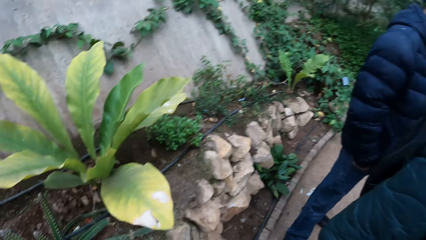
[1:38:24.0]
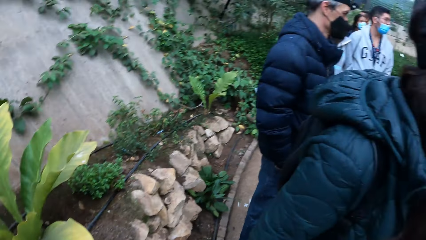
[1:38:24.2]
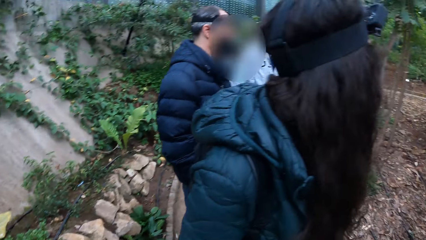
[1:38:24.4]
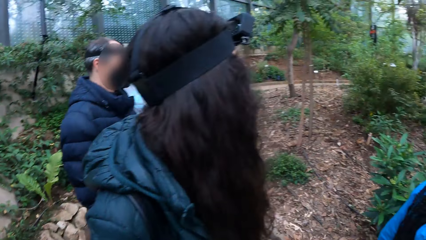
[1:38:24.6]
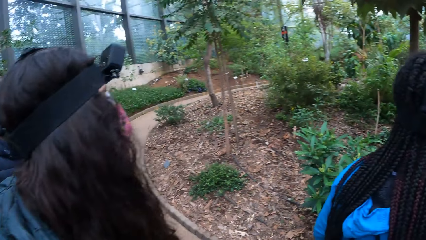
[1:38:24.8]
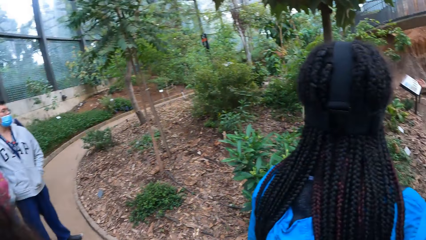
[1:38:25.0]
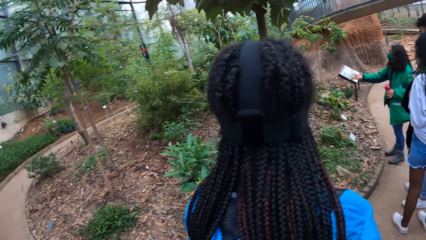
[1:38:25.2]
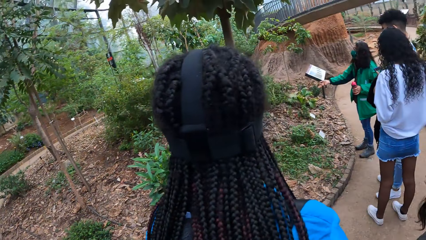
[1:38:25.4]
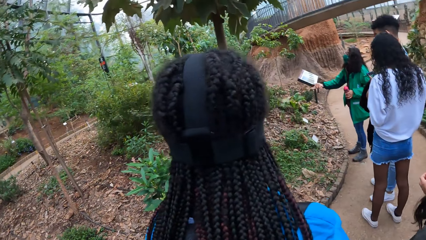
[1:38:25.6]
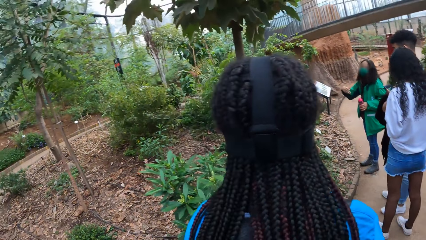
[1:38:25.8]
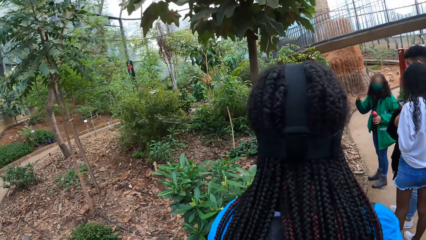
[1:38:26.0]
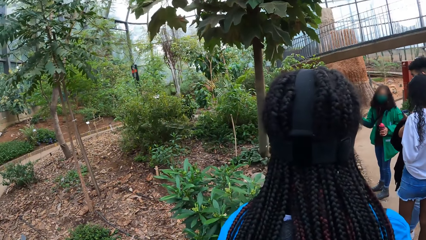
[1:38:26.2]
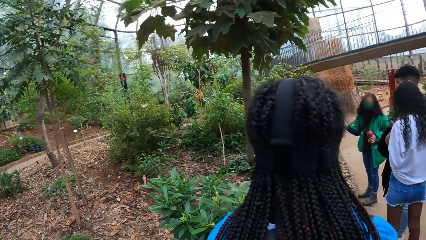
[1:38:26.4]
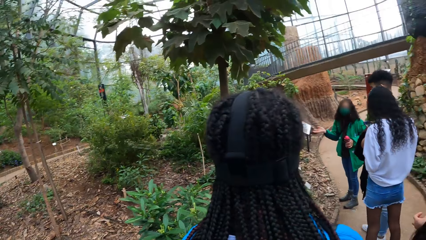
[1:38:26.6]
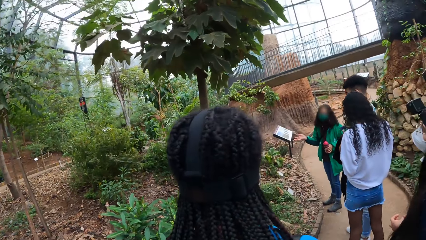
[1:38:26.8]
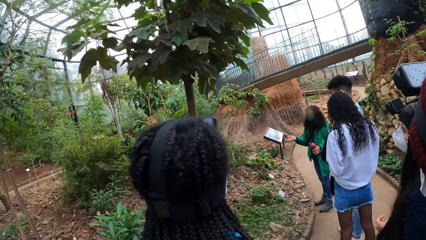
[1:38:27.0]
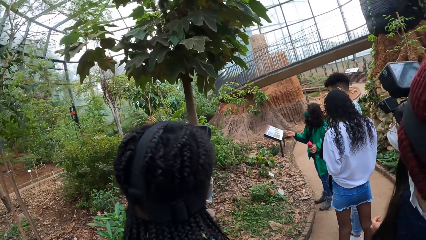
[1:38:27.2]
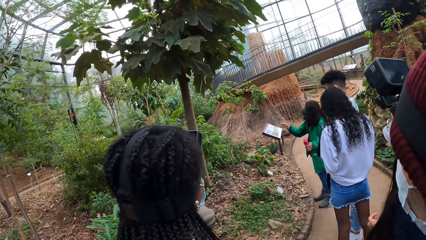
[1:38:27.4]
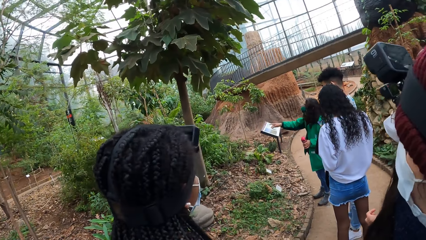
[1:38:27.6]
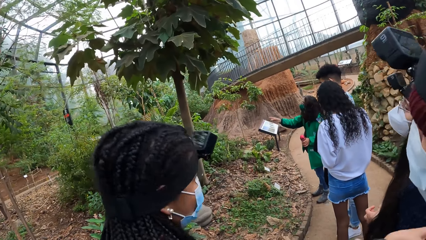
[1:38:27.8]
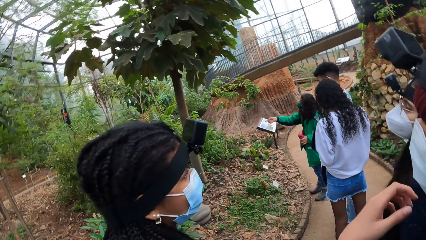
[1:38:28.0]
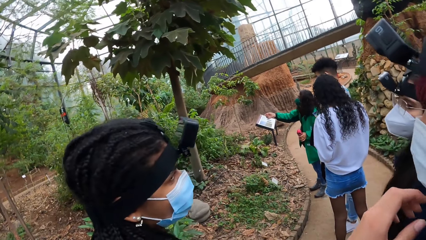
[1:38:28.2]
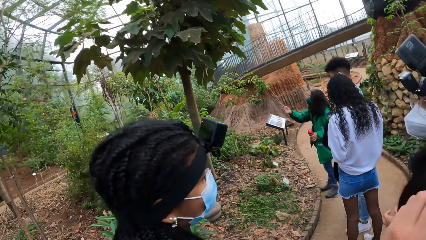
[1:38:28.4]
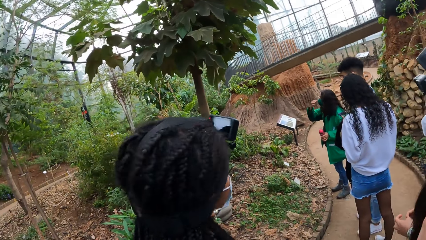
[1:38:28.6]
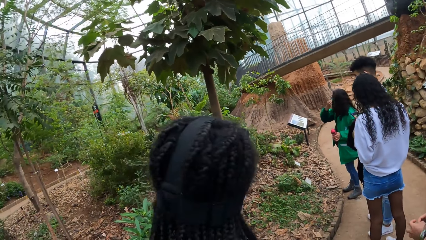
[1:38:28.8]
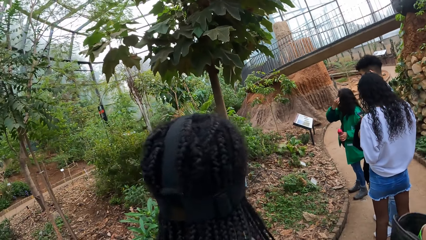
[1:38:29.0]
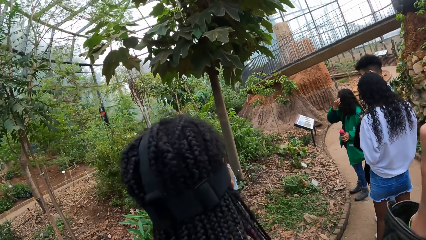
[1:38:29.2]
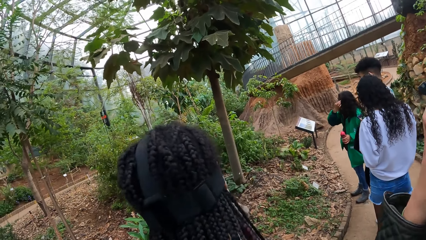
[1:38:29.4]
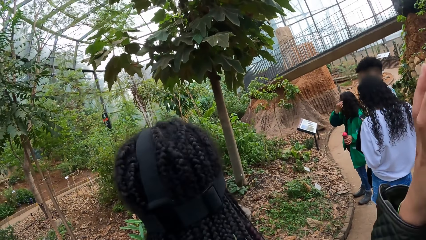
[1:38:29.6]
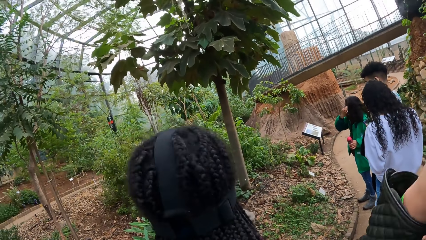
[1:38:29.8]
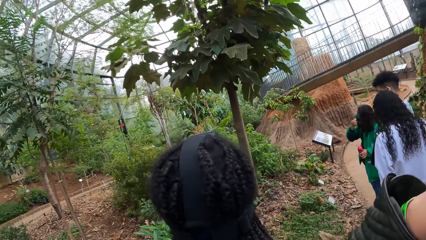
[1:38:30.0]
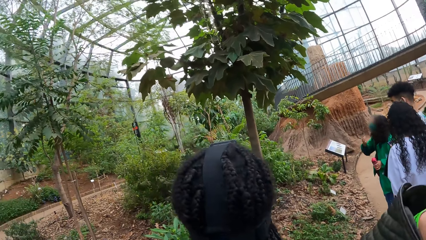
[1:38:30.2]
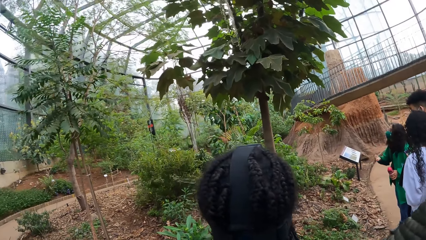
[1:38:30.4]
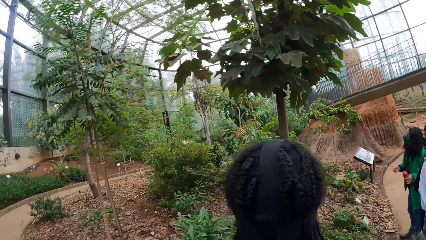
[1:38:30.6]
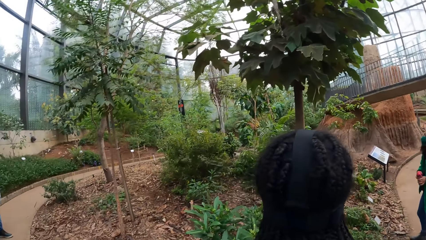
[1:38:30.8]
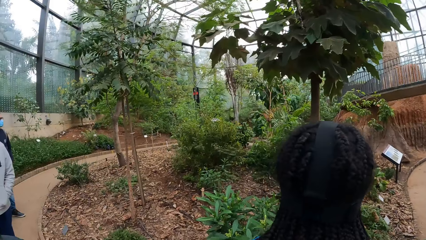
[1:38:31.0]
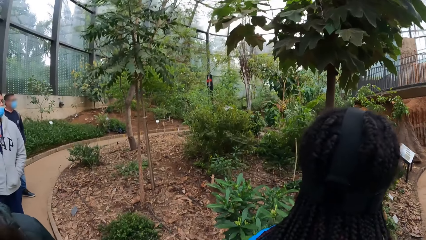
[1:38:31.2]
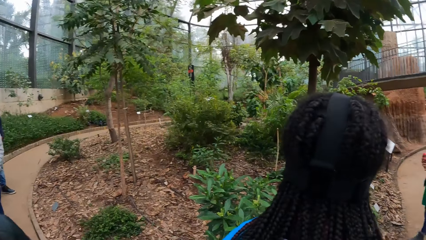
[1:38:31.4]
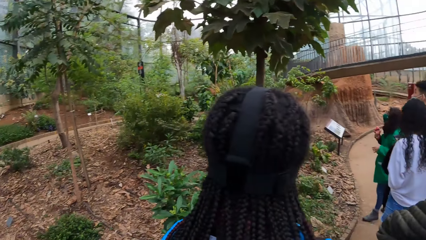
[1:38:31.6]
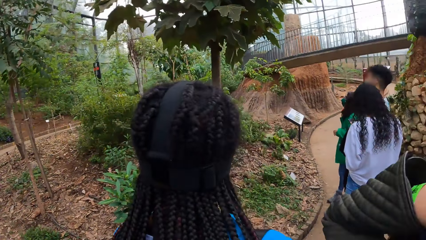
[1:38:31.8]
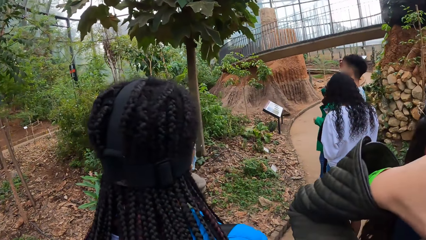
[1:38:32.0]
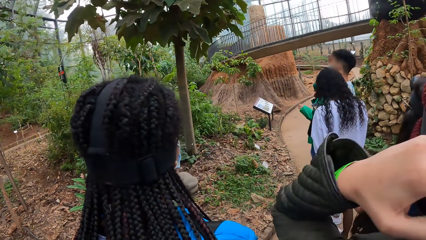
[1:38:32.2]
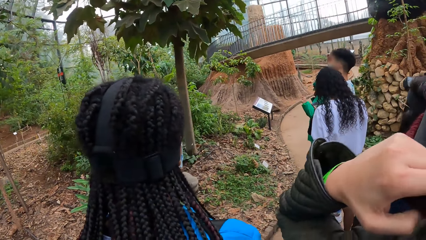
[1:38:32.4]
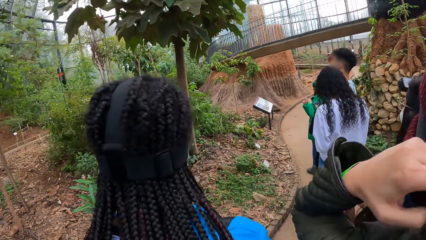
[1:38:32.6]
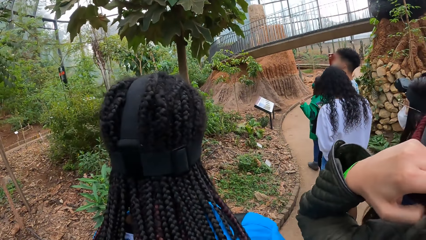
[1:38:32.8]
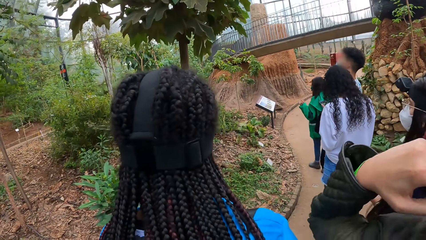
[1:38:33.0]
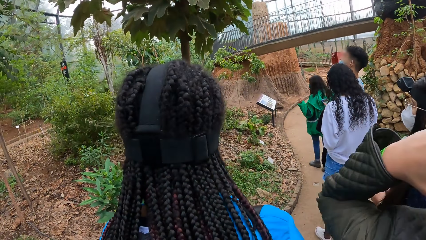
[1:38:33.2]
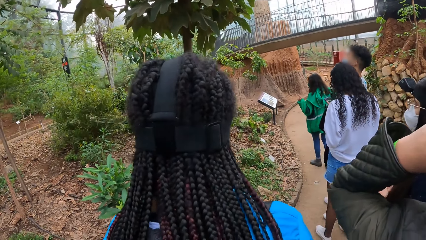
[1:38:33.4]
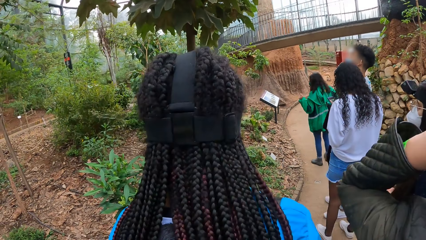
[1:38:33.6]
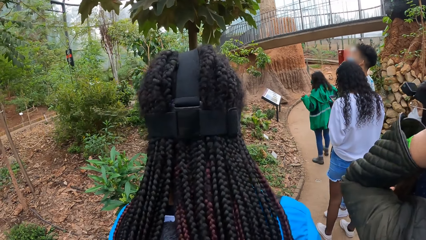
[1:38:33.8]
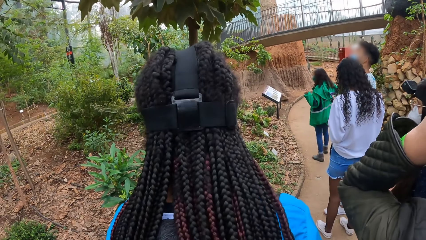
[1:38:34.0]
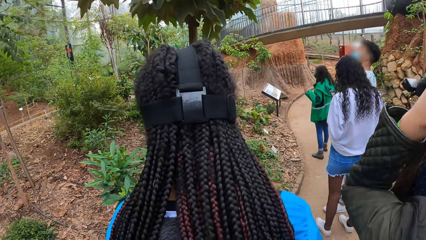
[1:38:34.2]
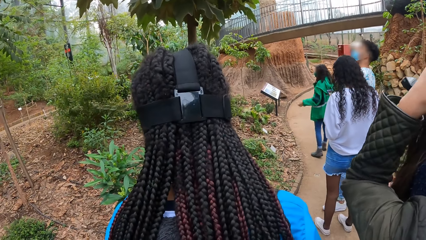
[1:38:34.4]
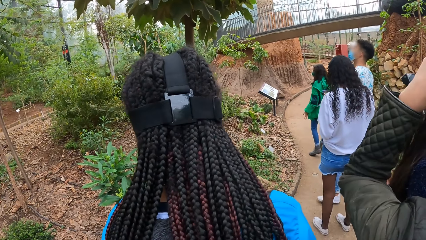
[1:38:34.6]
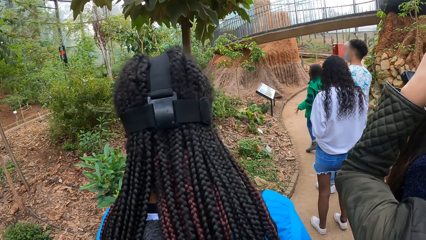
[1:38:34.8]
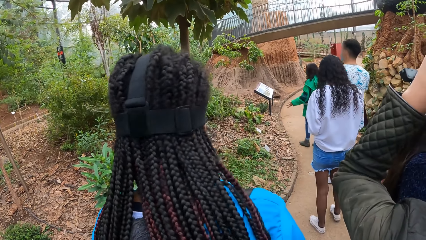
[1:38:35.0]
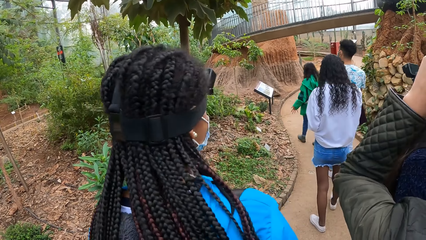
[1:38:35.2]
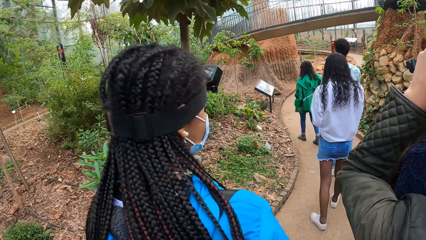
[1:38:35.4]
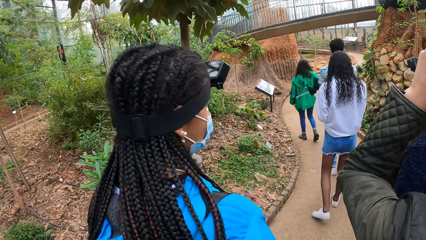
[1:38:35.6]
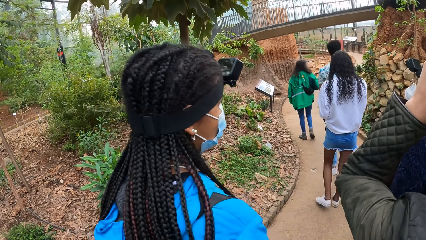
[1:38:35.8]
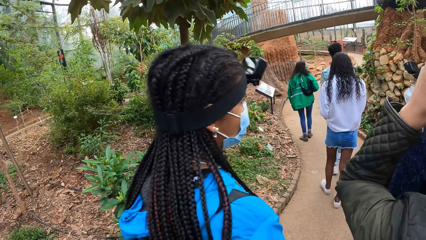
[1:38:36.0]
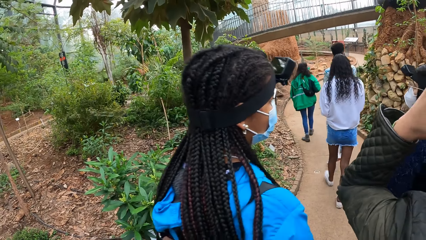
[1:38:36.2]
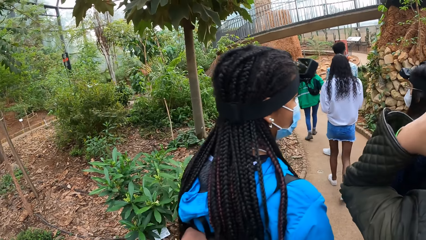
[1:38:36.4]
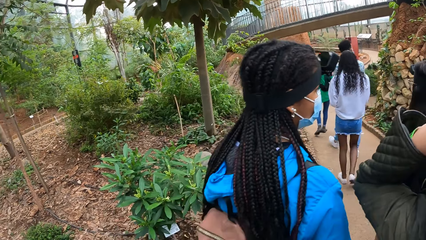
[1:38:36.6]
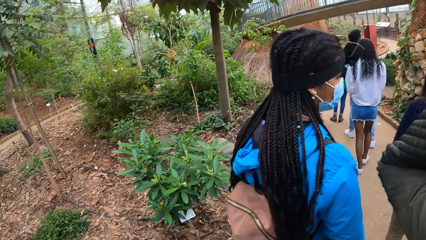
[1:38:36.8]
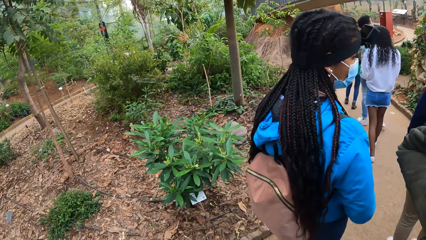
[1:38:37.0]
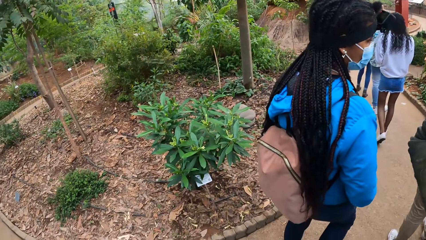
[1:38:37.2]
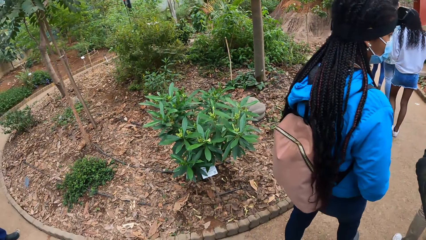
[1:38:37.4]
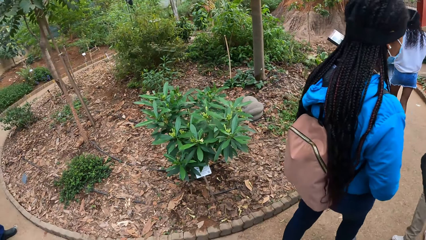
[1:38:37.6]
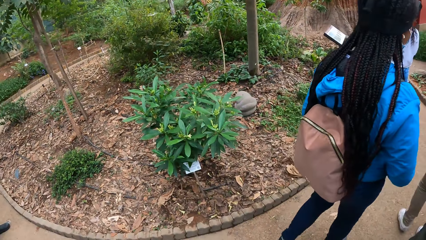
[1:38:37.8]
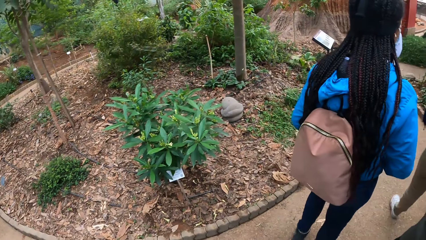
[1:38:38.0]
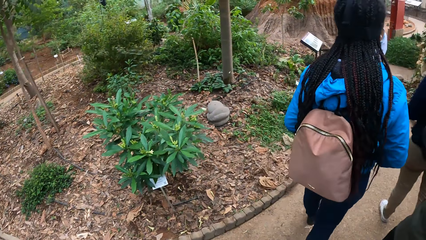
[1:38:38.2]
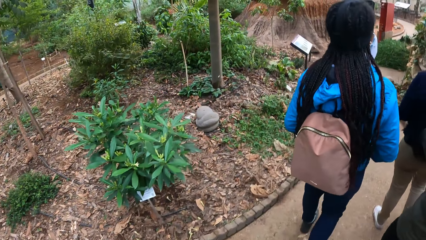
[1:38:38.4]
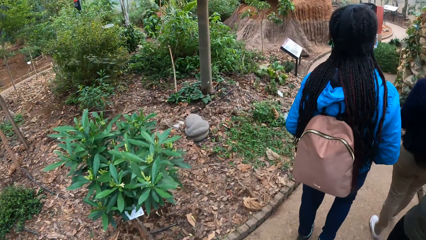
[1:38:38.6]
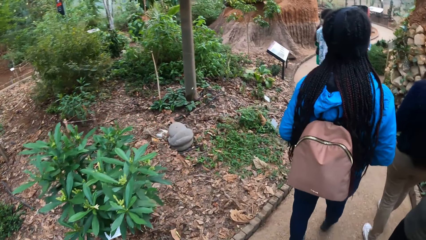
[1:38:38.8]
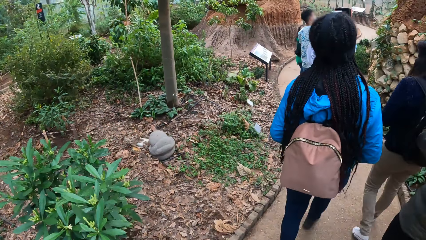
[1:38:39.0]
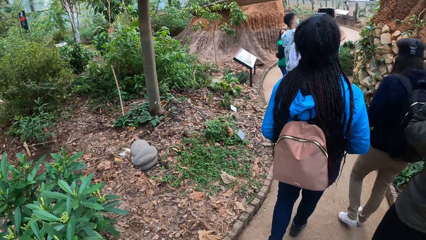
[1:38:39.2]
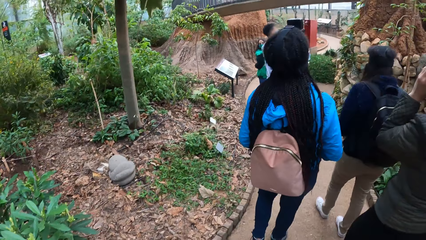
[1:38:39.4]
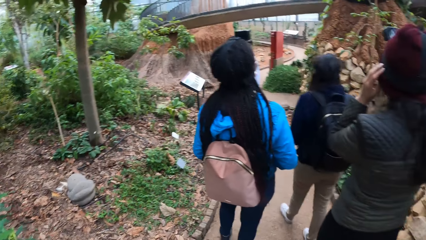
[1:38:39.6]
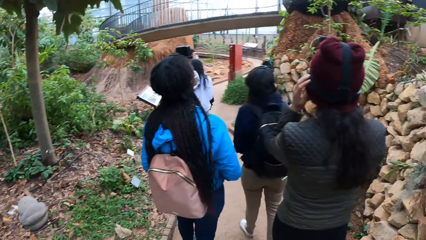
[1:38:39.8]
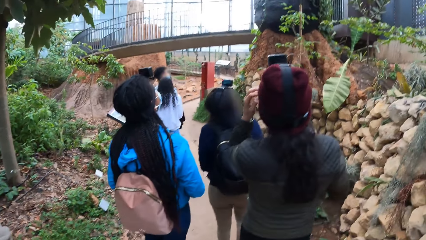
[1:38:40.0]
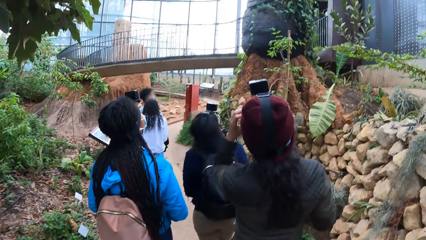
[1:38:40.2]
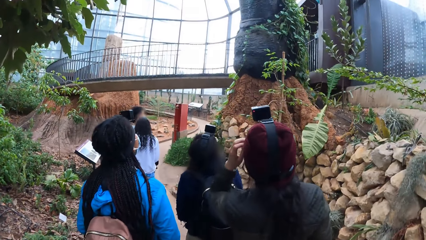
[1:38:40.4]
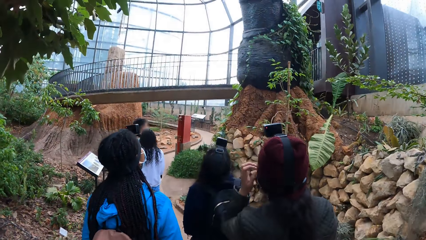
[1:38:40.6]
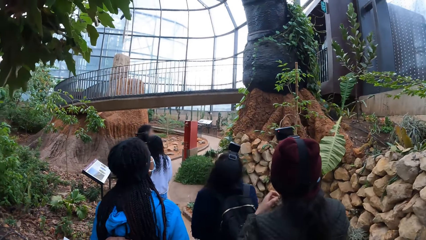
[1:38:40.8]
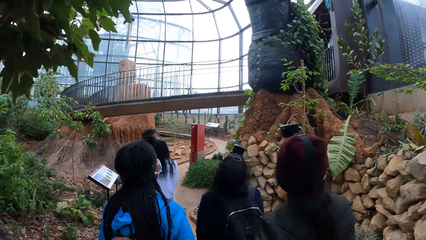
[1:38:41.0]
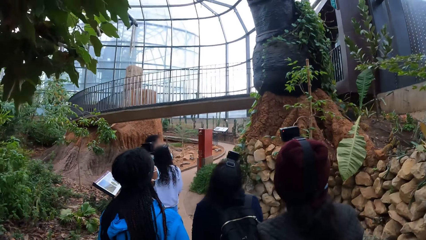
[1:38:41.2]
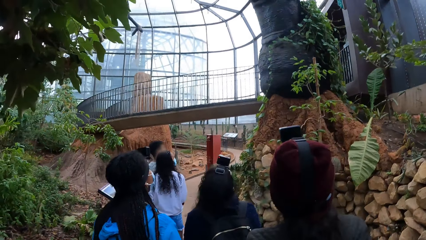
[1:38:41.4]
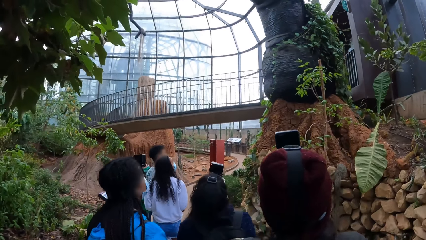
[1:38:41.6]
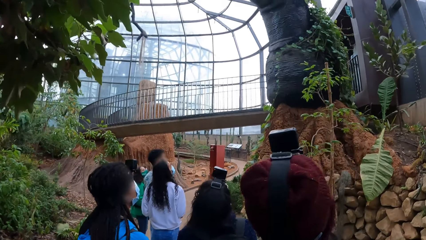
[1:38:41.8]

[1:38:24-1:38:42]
The camera wearer looks around. The tour guide interacts with the camera wearer and a group of people. The camera wearer looks around again. A woman adjusts a camera strap on her head with both hands. The tour guide walks along the path. A man walks along the path. Another woman walks along the path. Another woman walks along the path. Another woman walks along the path. The camera wearer looks around again. They walk along the path. The first woman walks along the path.
